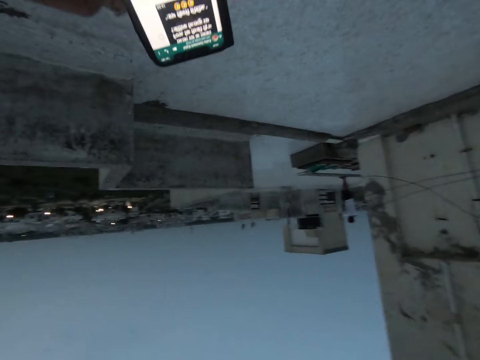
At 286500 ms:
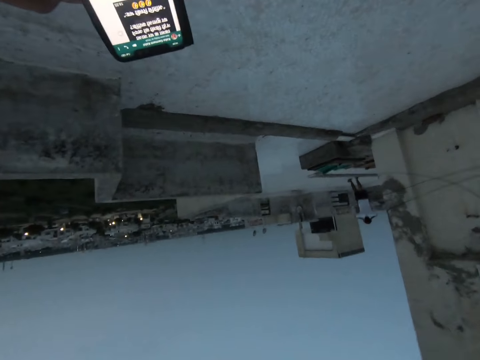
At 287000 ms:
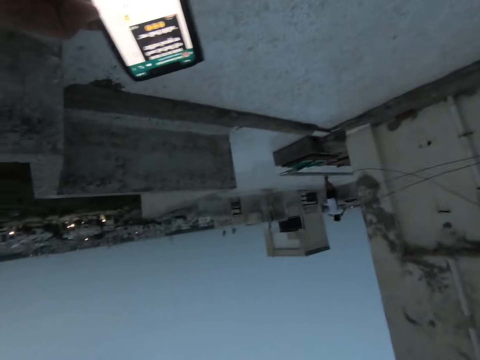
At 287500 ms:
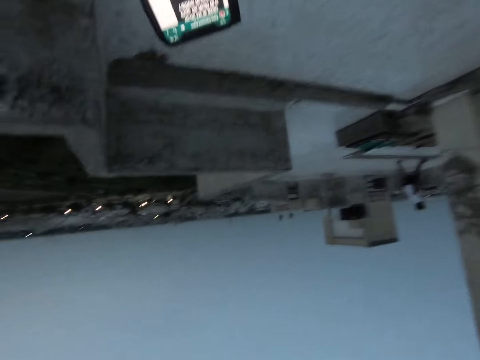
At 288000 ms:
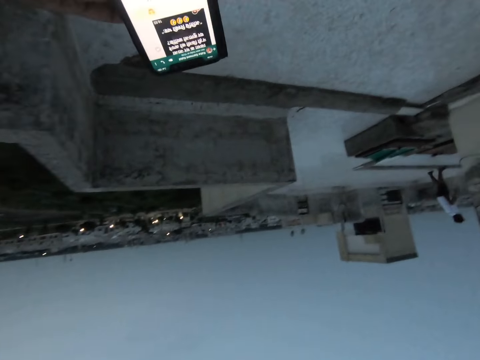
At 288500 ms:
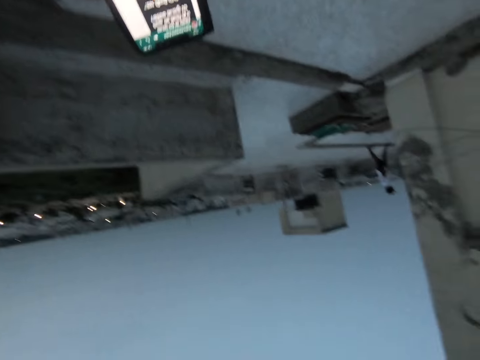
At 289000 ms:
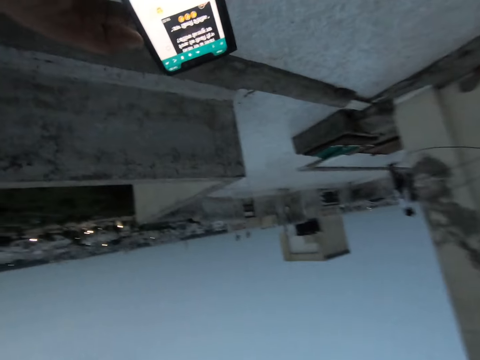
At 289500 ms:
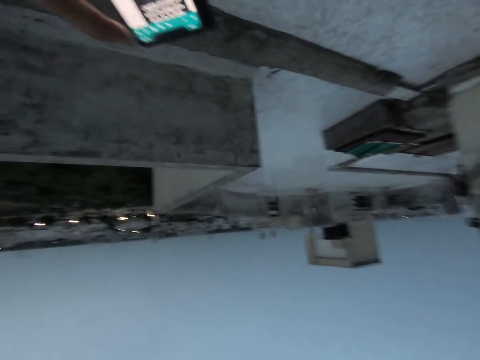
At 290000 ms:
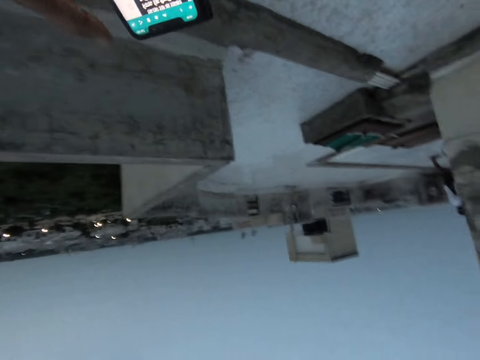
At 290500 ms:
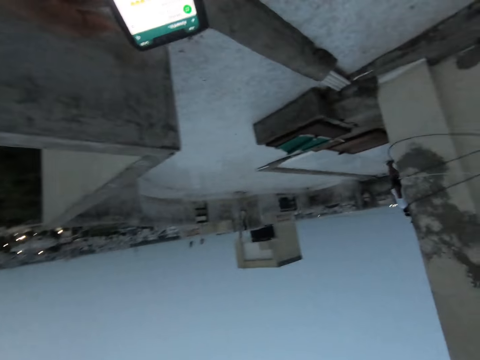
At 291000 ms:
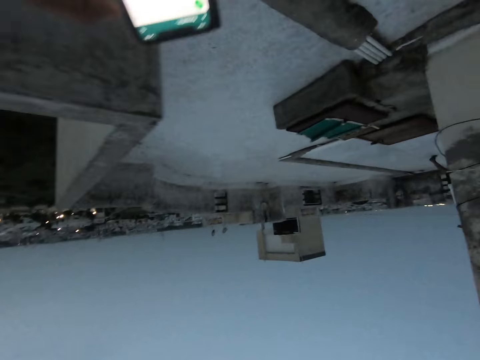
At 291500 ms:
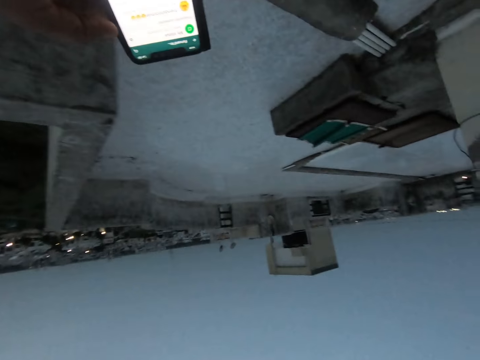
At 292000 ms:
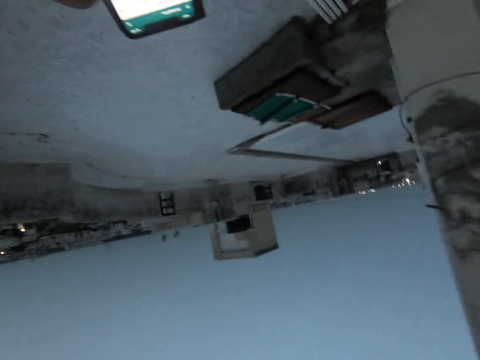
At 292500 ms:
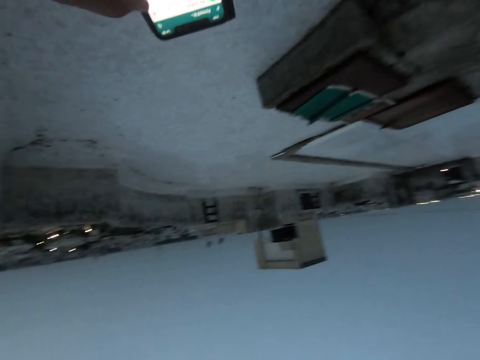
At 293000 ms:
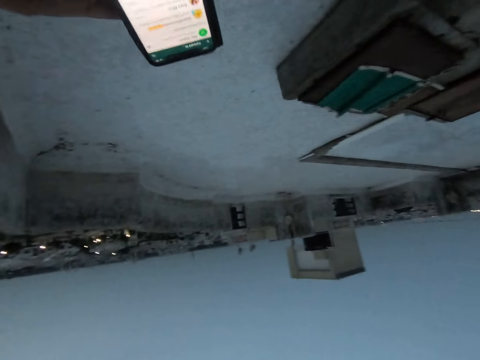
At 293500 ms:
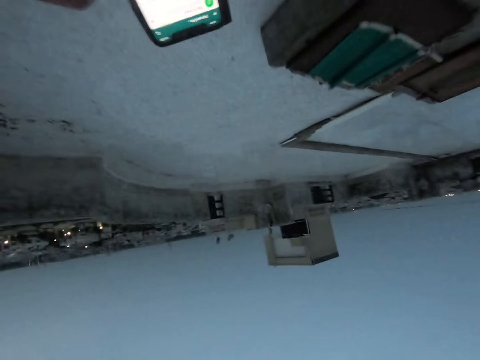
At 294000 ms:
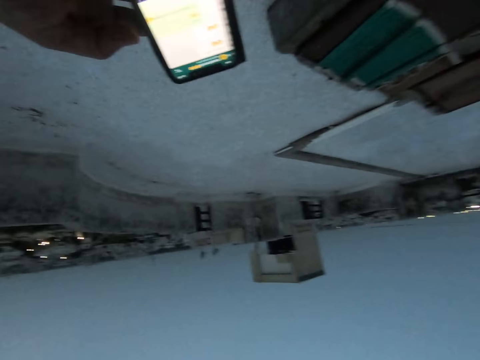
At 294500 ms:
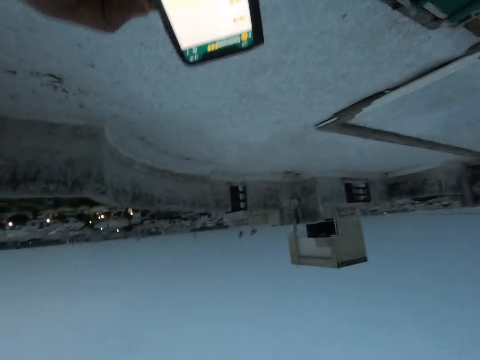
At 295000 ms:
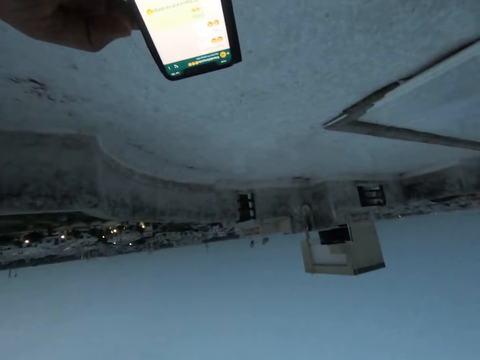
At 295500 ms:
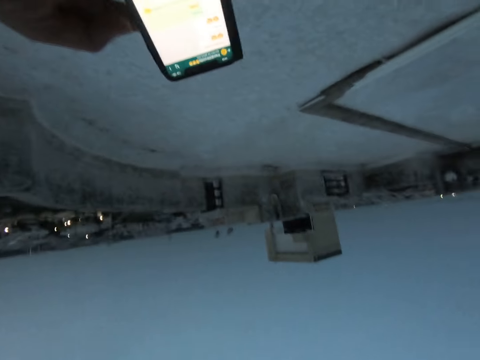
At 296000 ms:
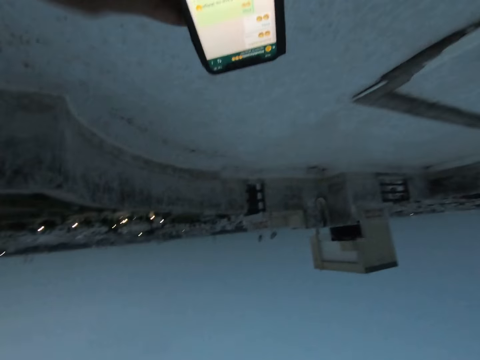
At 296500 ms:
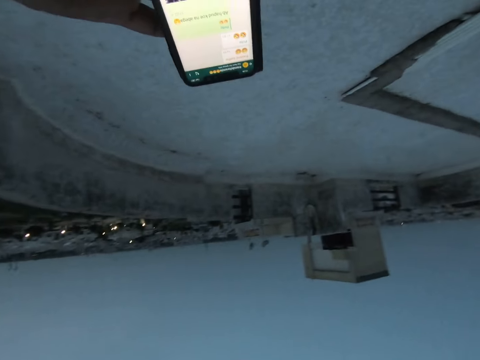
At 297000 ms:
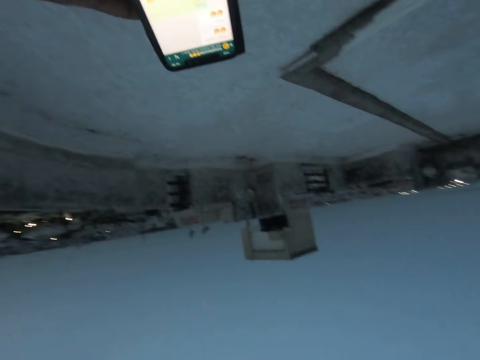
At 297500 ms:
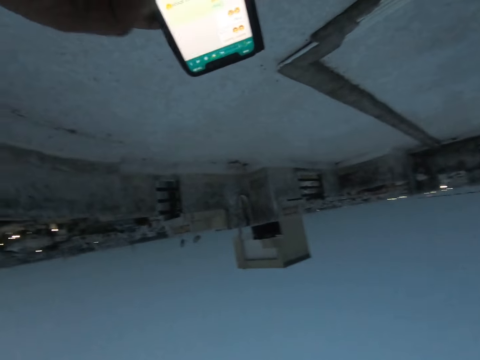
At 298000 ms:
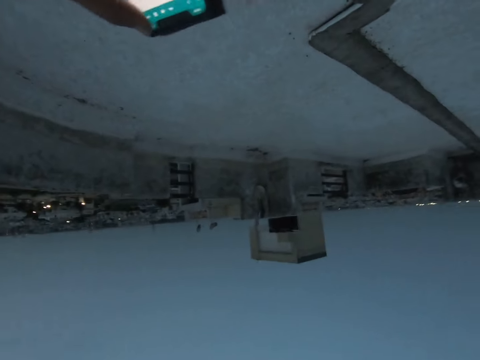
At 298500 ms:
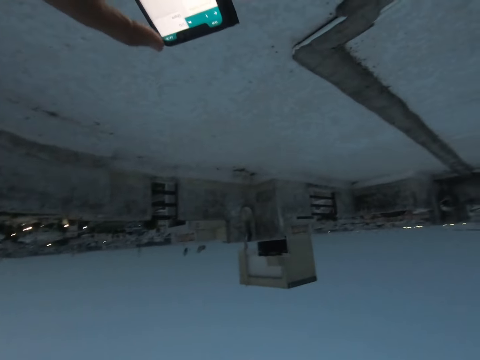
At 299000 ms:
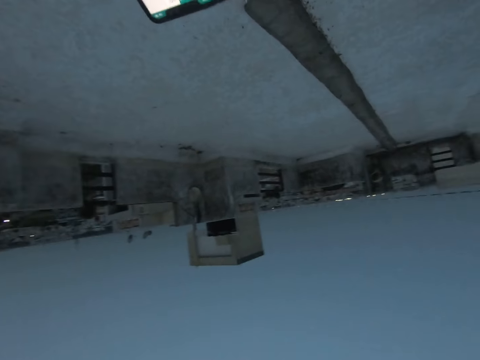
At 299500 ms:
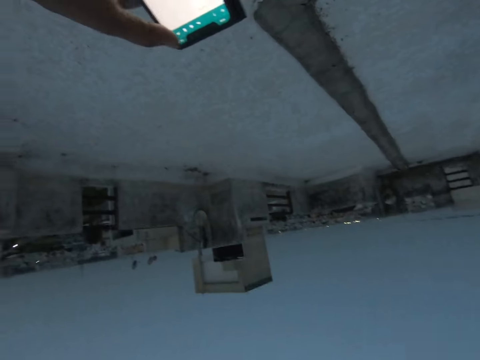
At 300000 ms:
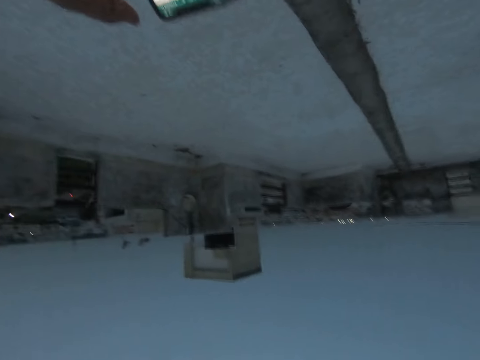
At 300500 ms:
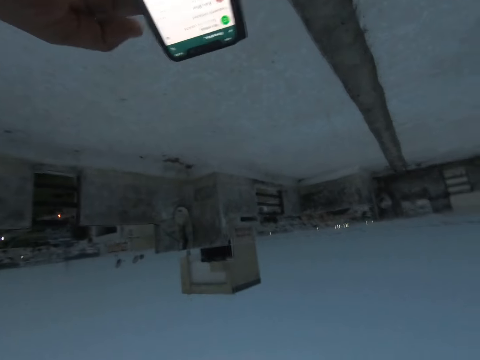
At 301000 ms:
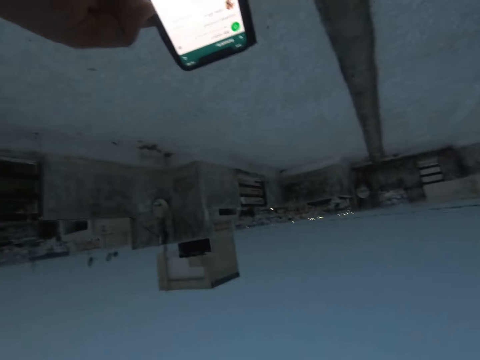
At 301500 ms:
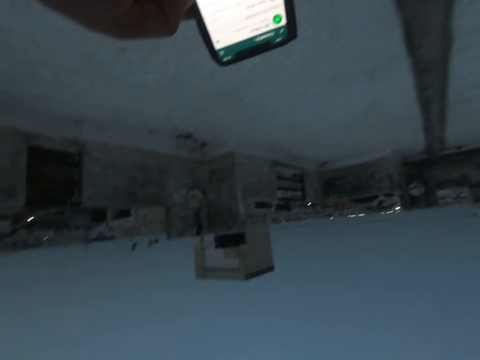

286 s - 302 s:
The camera wearer walks outside. They use a phone.

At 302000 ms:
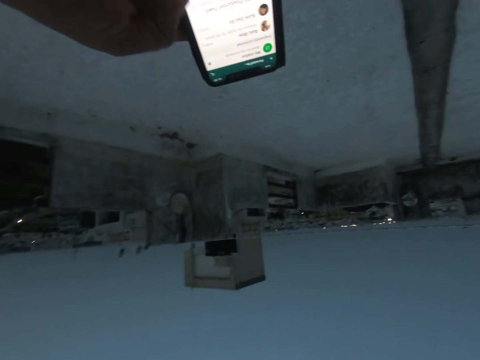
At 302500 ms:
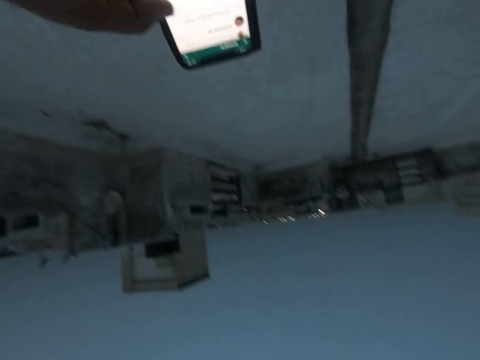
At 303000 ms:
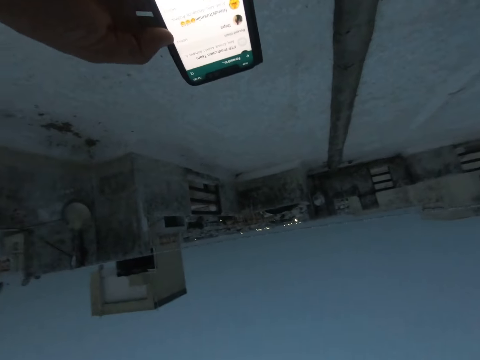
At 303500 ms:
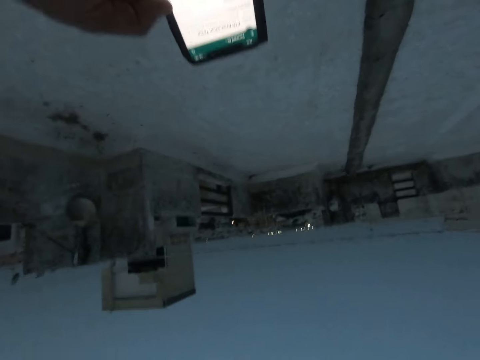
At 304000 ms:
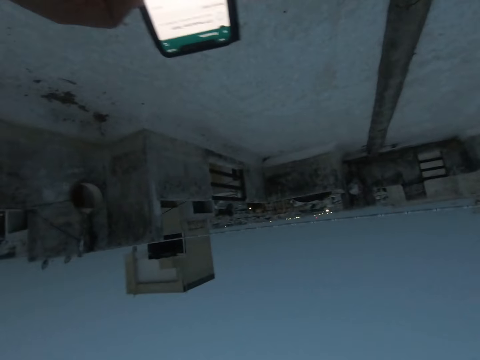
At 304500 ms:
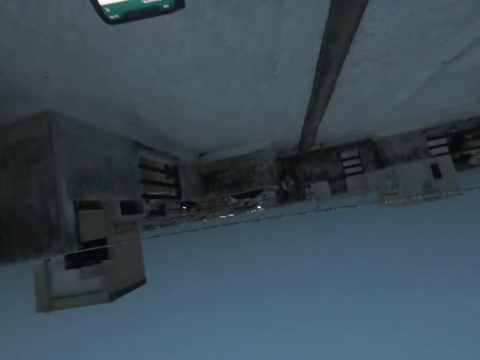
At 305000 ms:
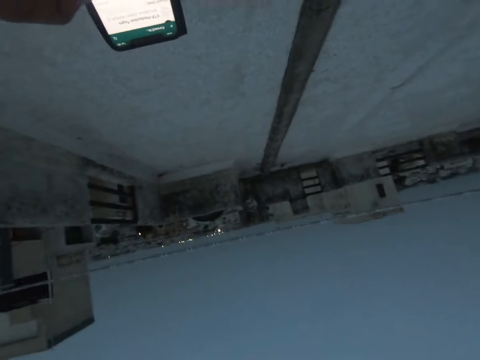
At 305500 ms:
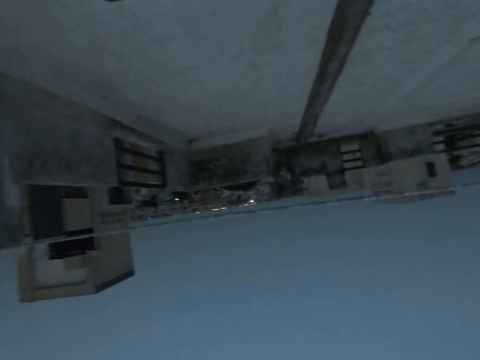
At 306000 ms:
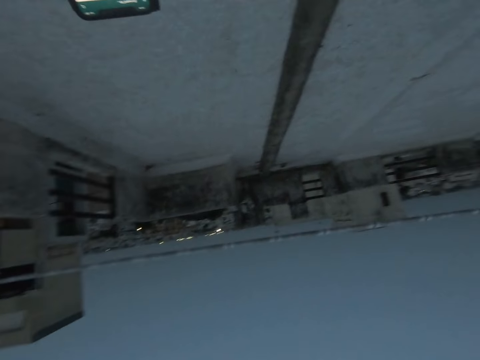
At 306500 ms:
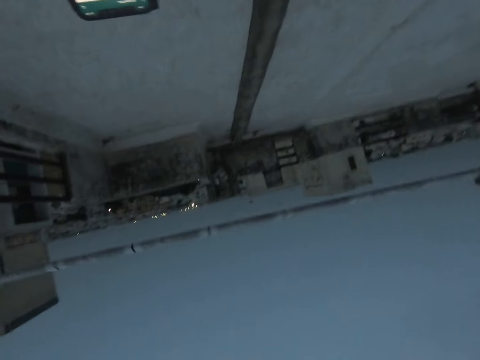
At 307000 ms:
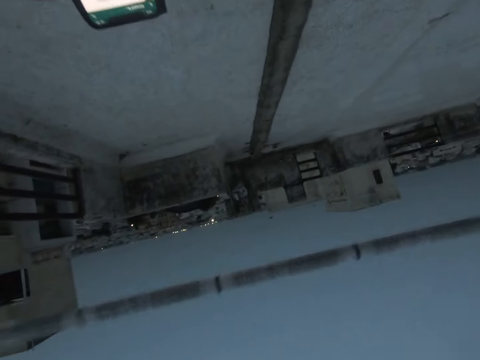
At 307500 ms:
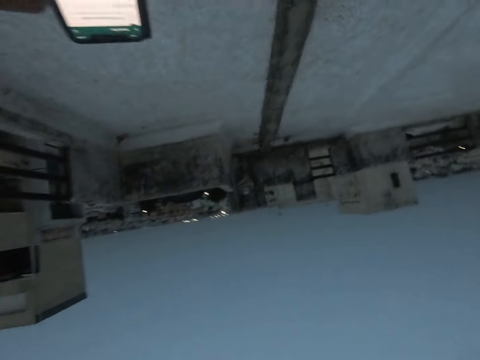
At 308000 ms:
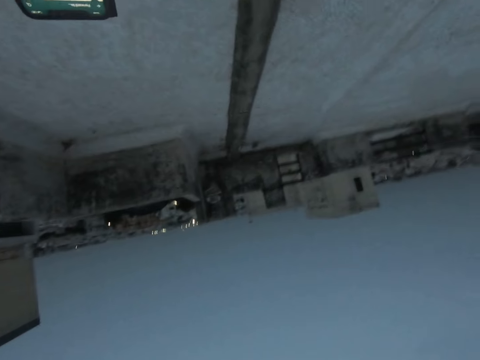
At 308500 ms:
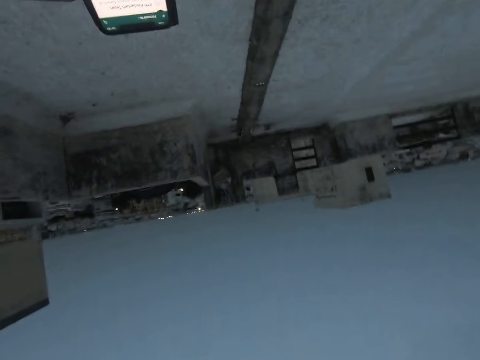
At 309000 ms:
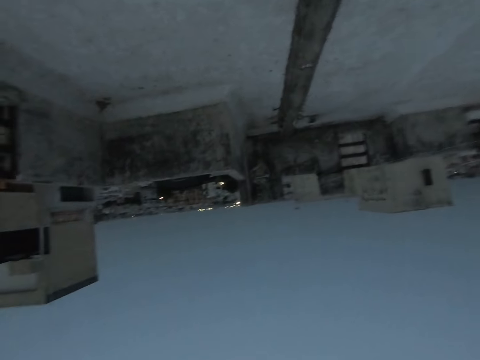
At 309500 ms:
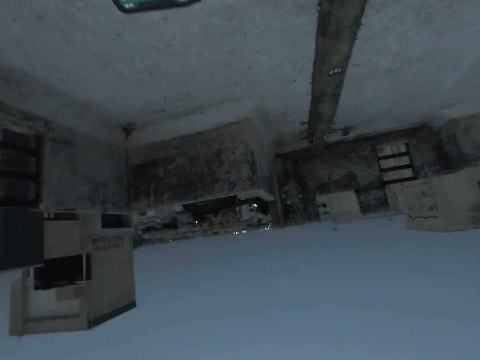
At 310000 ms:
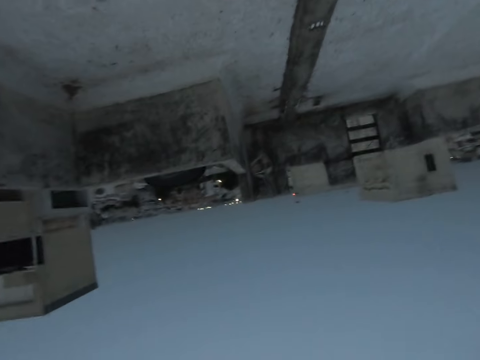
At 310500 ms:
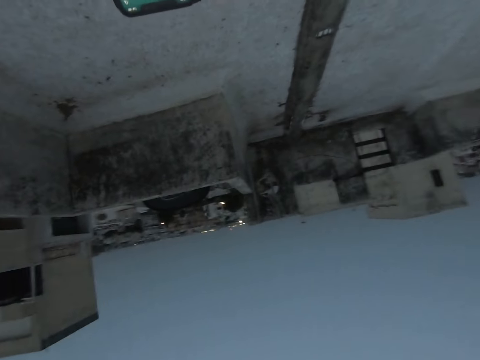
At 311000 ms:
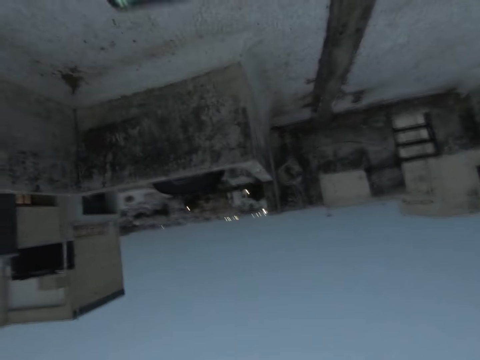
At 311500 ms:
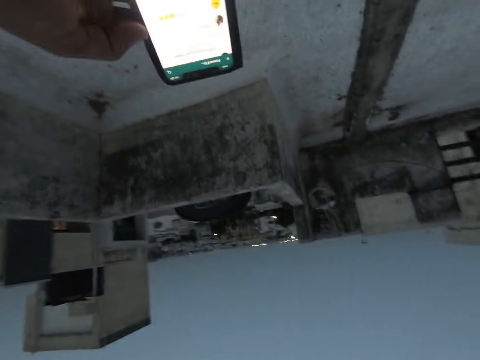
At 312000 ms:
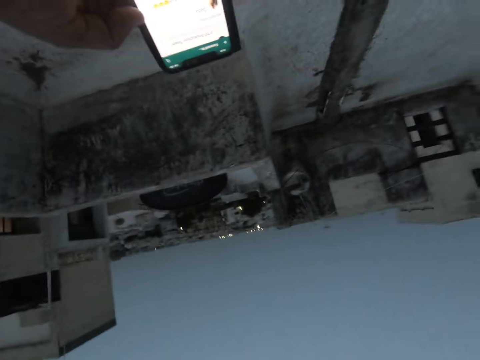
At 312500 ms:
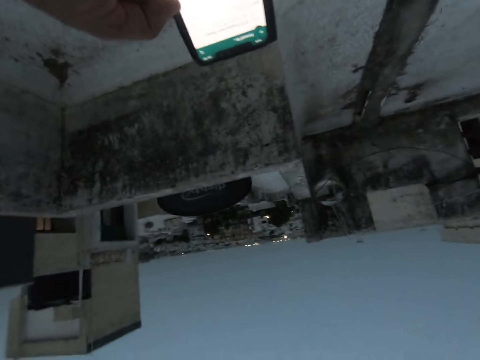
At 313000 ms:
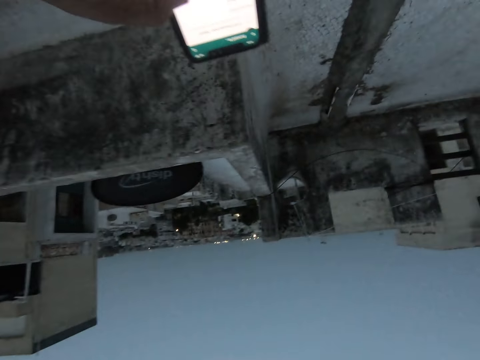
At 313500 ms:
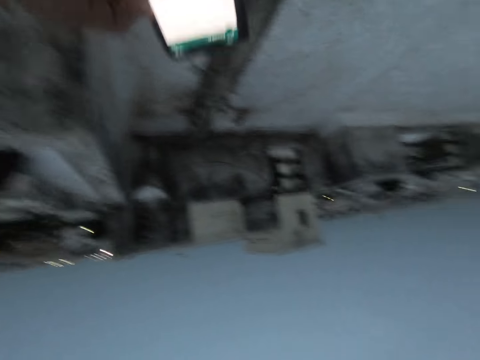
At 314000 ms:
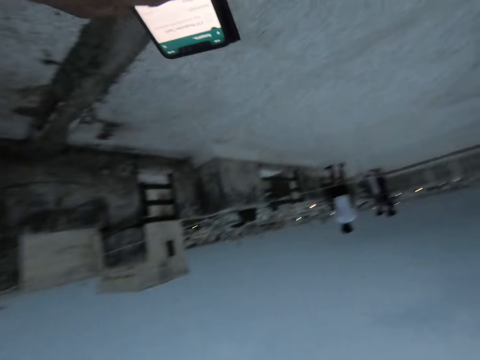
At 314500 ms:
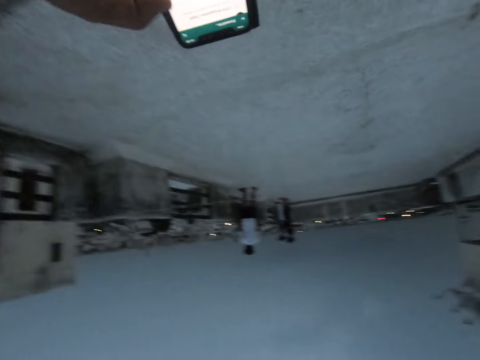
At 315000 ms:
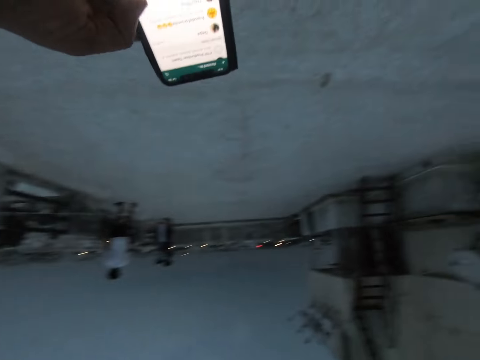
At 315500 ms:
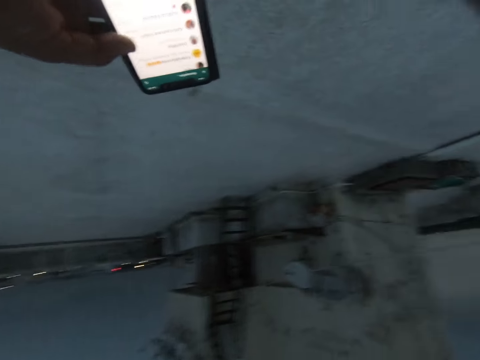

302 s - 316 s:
The camera wearer moves a string with his right hand.
